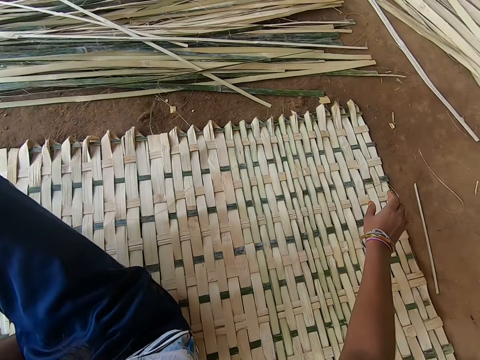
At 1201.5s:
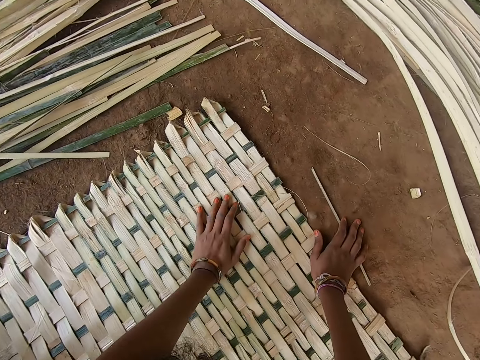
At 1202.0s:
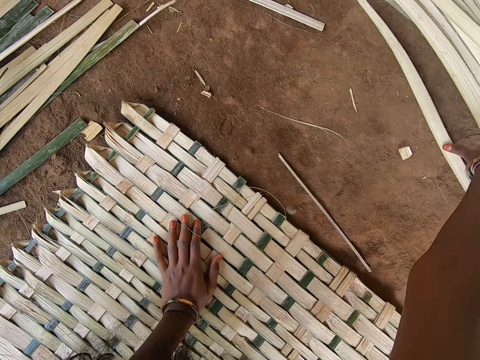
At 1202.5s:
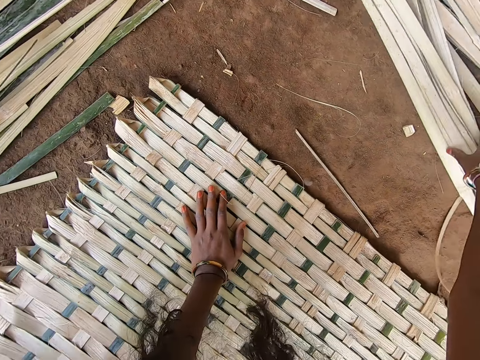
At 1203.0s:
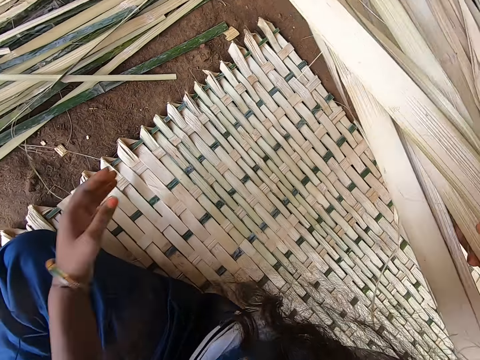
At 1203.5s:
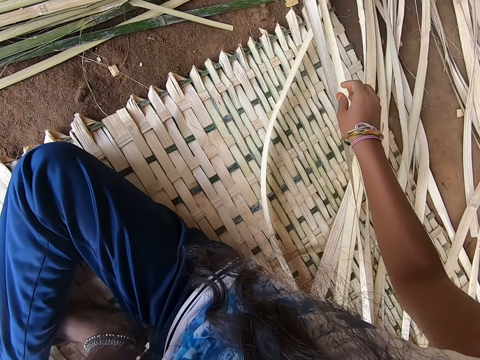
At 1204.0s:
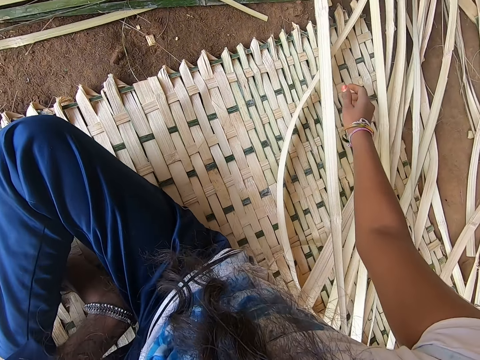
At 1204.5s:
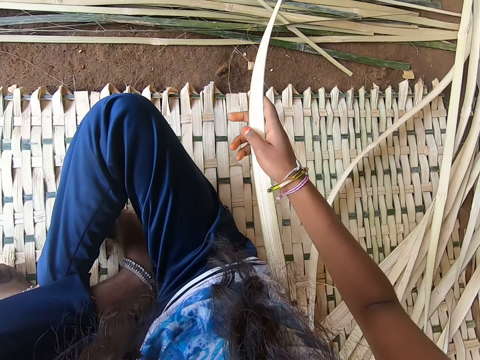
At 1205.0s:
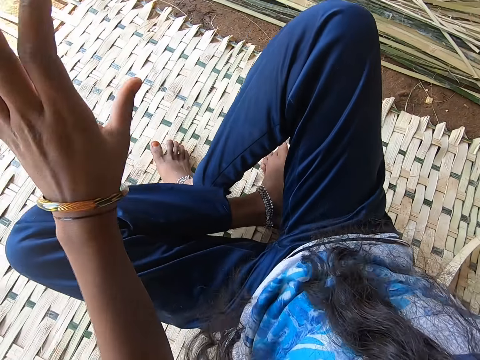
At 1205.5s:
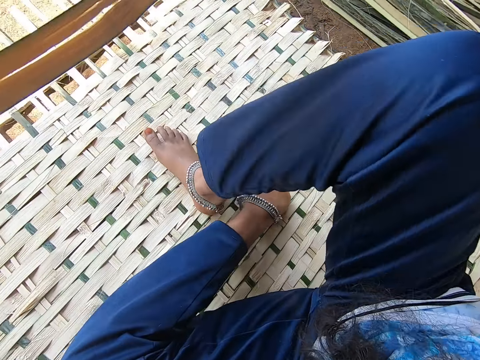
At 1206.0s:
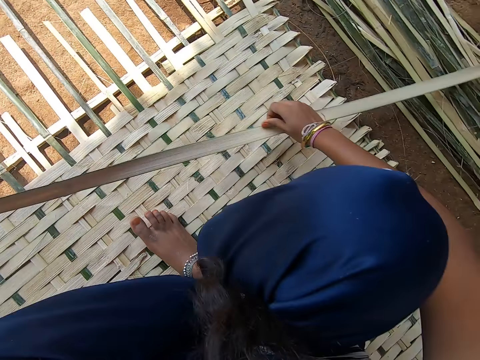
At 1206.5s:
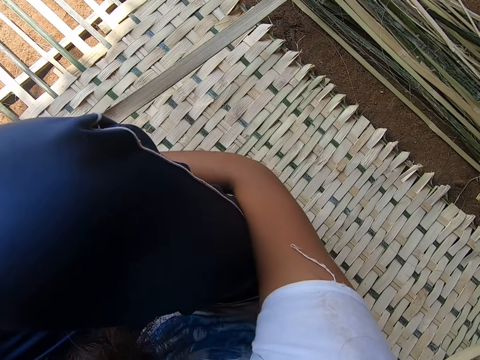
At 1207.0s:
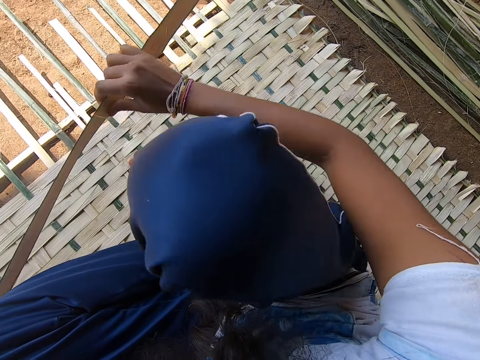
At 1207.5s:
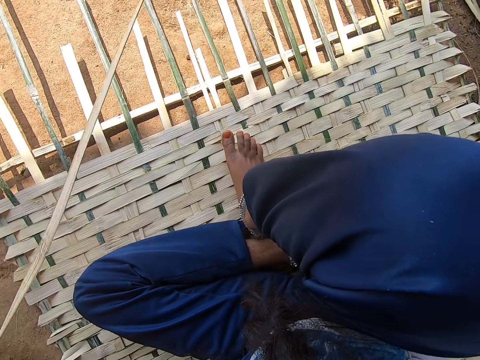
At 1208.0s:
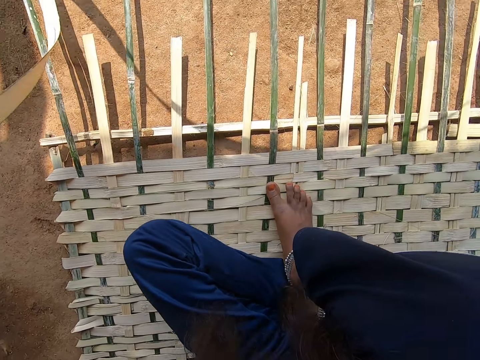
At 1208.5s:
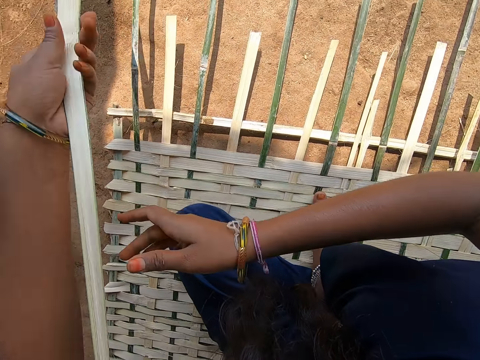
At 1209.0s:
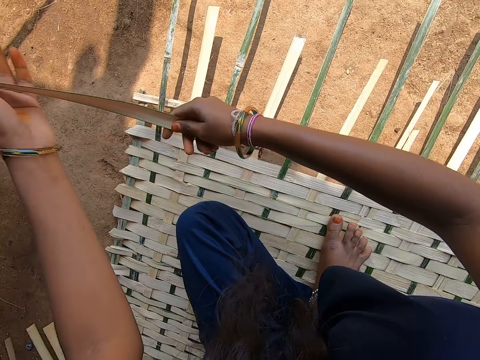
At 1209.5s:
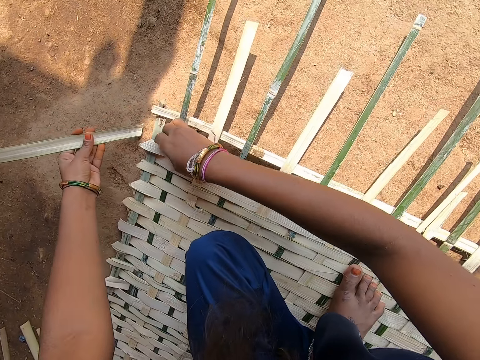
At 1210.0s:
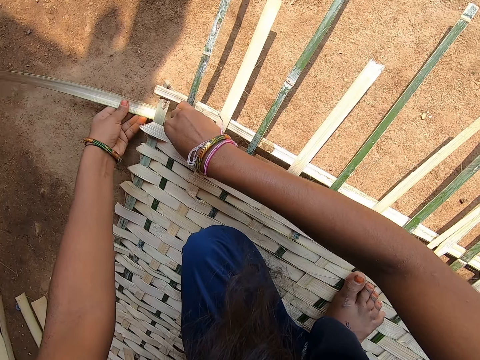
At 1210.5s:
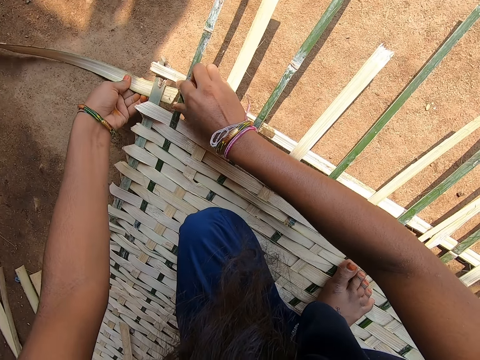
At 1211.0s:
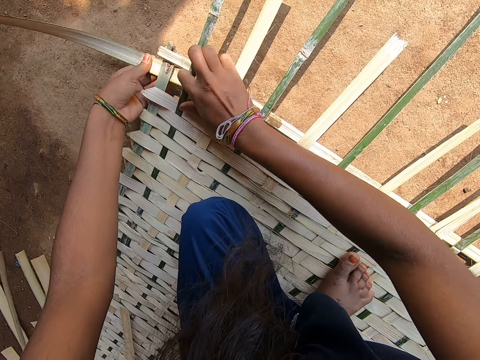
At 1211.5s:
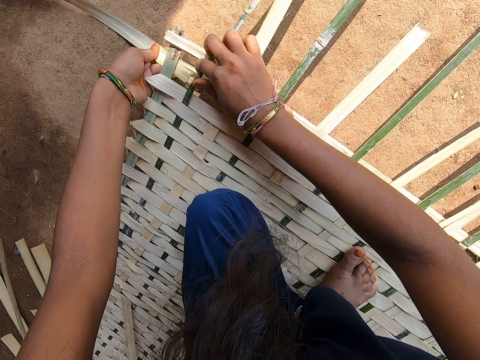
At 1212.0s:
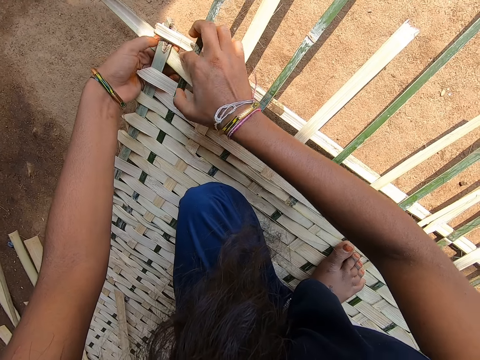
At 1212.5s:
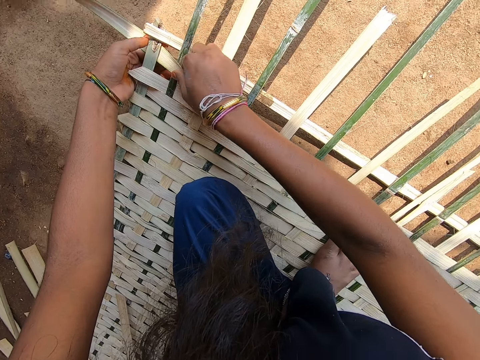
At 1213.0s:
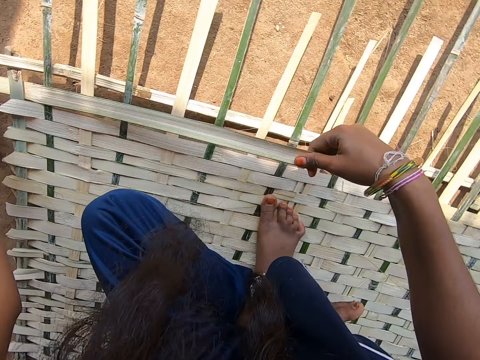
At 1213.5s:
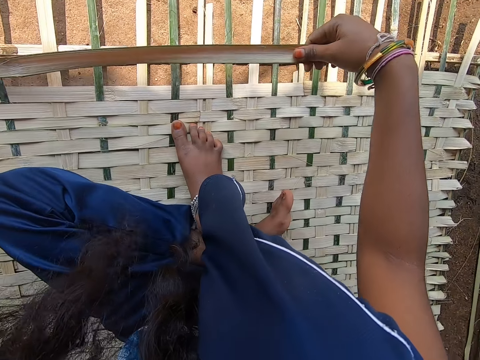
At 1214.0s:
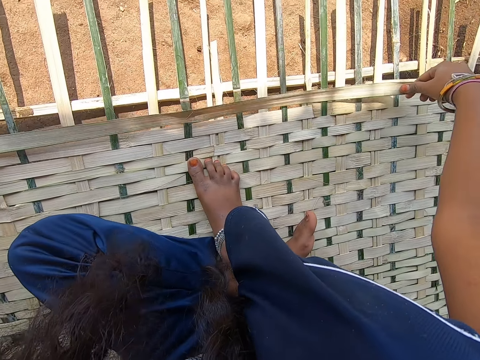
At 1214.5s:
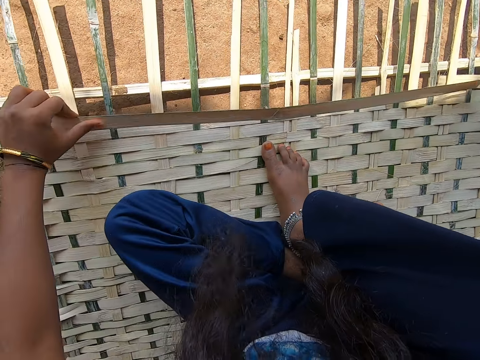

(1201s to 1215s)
The camera wearer looks around. They pull the bamboo strips. They pick the bamboo strips. They intertwine the bamboo strips.

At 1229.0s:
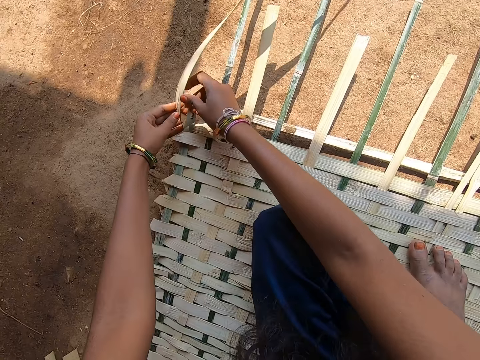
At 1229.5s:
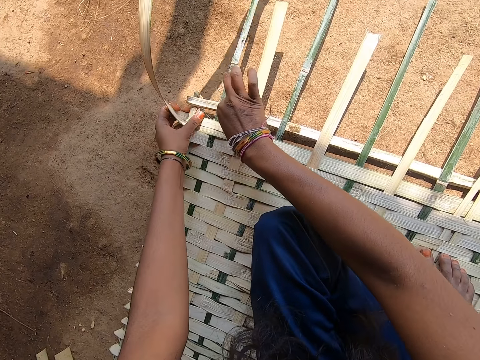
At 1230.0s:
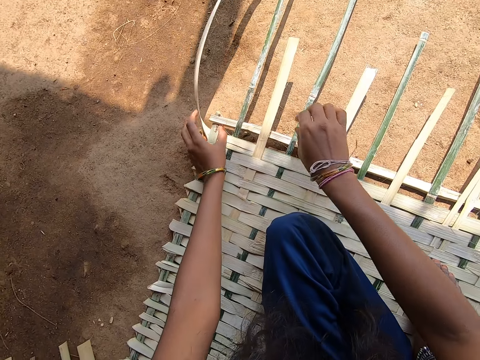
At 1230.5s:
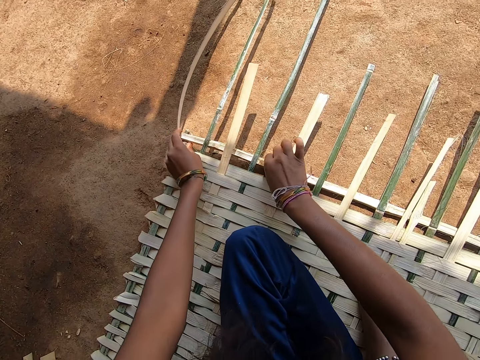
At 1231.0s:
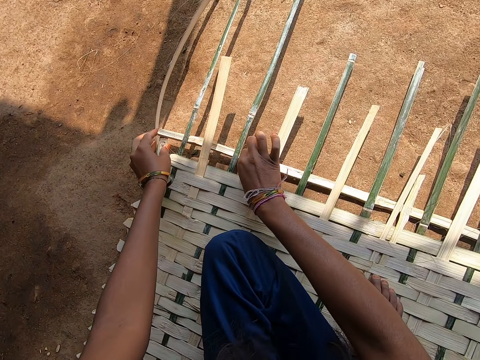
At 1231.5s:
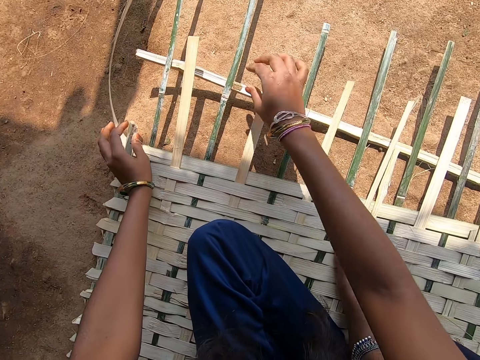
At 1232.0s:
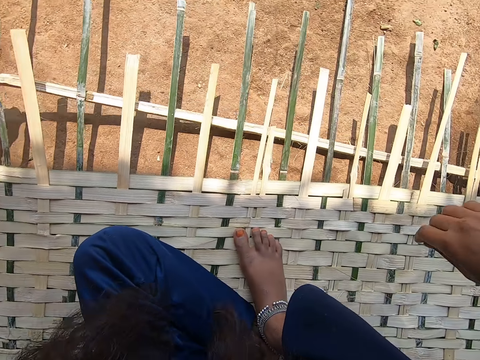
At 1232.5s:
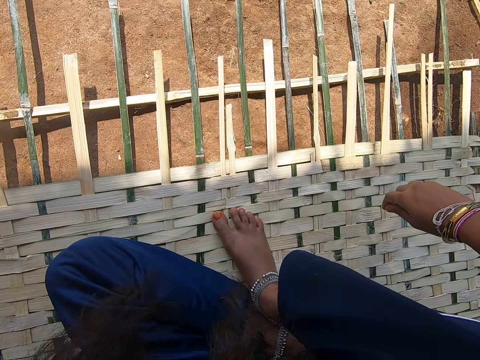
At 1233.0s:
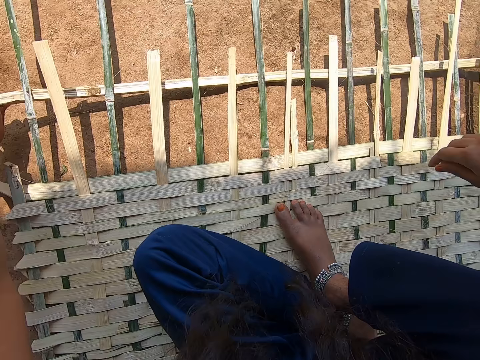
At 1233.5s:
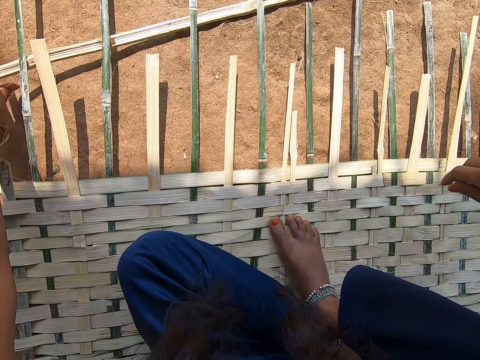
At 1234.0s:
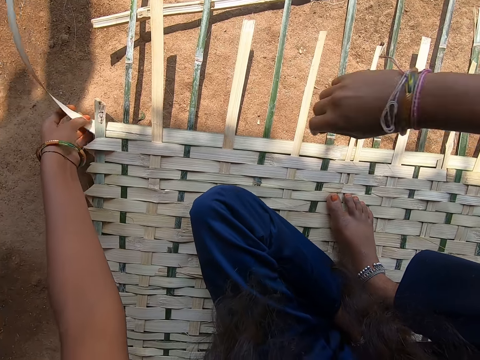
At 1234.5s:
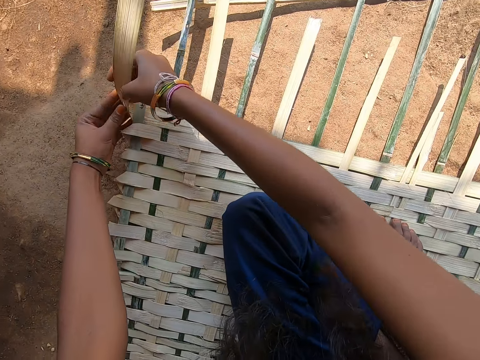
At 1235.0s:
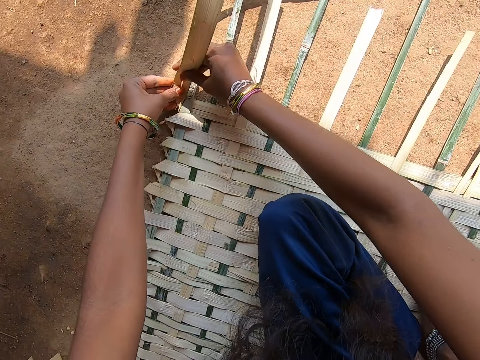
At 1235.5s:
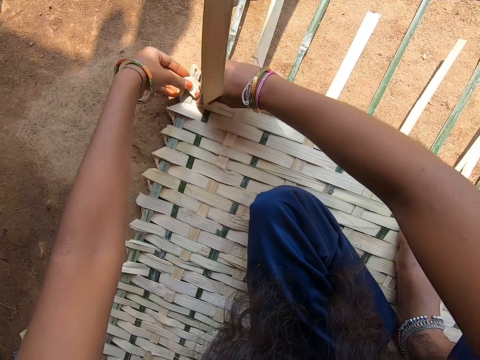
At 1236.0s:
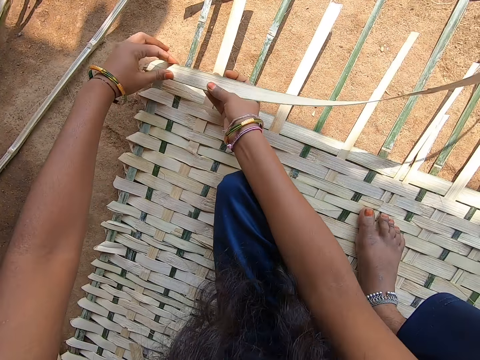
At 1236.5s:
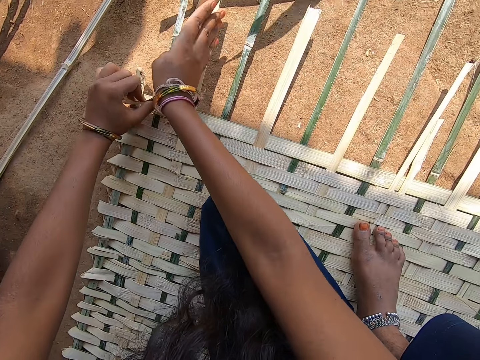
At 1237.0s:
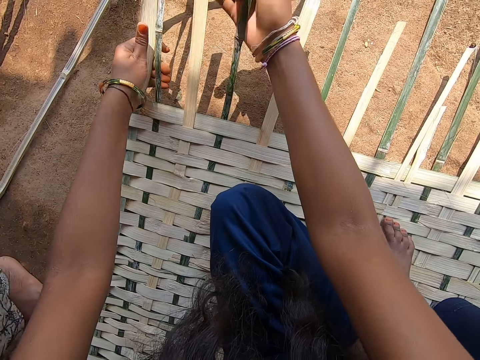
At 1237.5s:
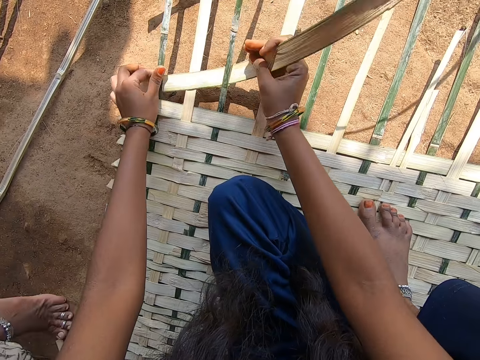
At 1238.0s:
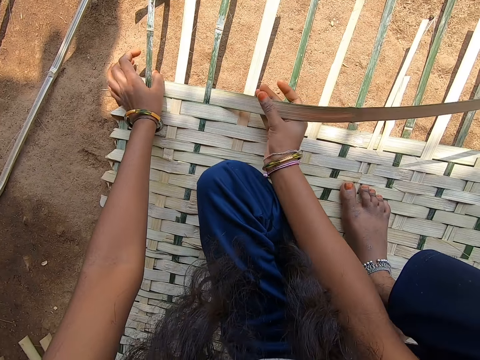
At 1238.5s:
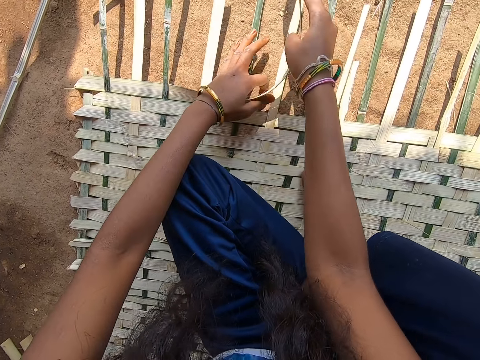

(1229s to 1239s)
The camera wearer moves the bamboo strip. They intertwine the bamboo strips.

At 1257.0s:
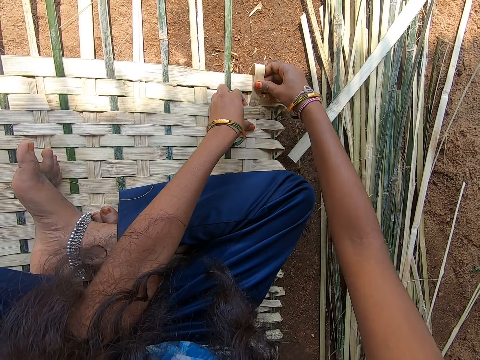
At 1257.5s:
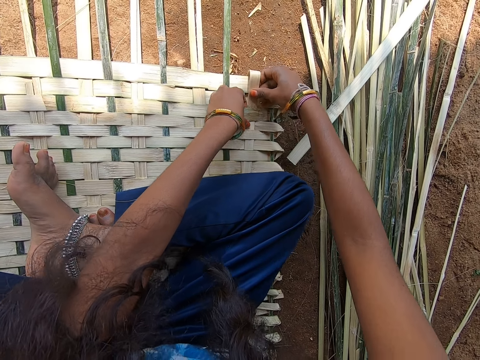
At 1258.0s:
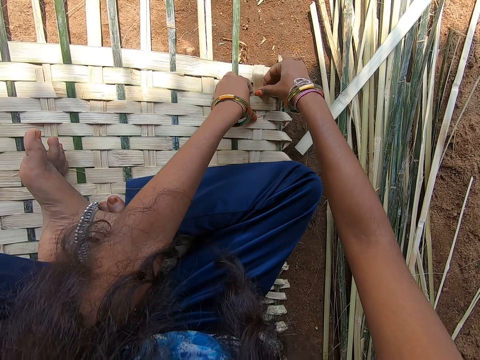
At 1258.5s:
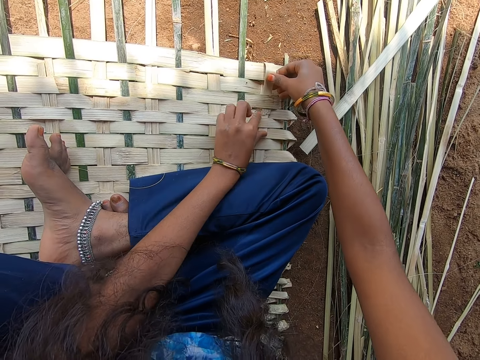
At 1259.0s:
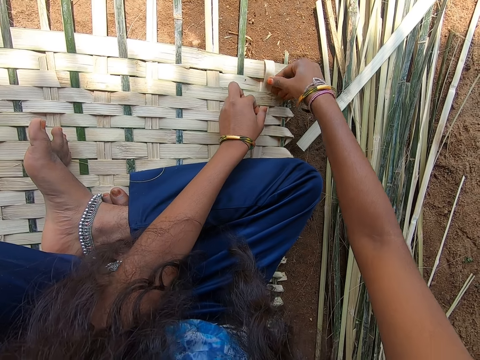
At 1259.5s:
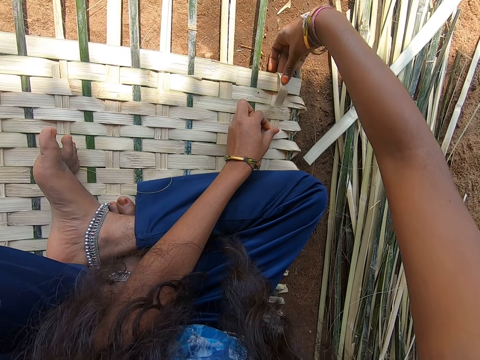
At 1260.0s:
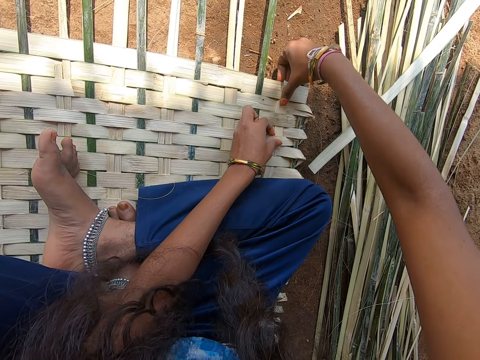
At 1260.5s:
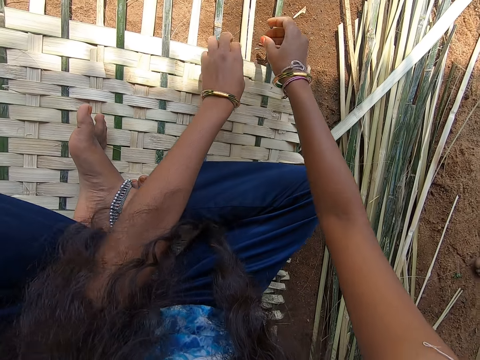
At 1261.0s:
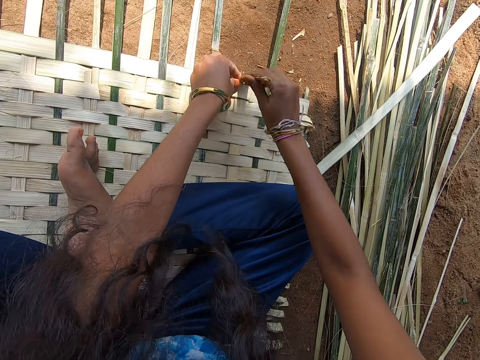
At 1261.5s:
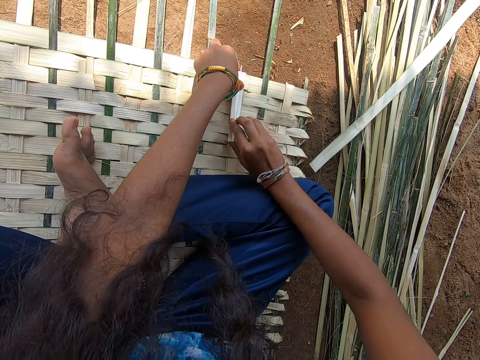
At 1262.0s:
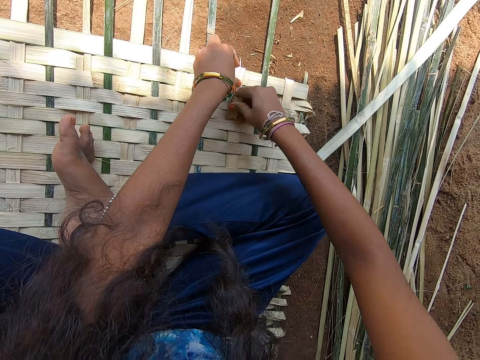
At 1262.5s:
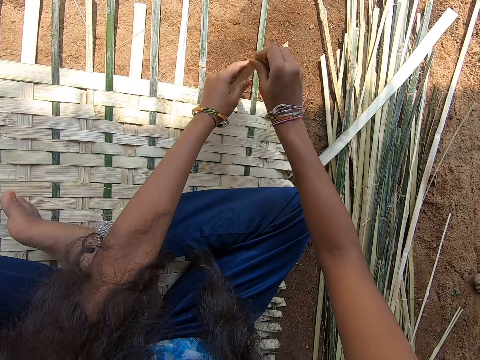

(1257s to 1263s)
The camera wearer weaves.
